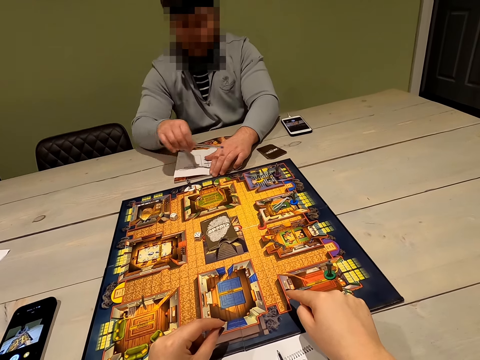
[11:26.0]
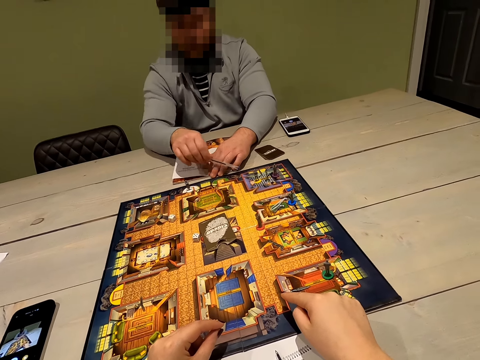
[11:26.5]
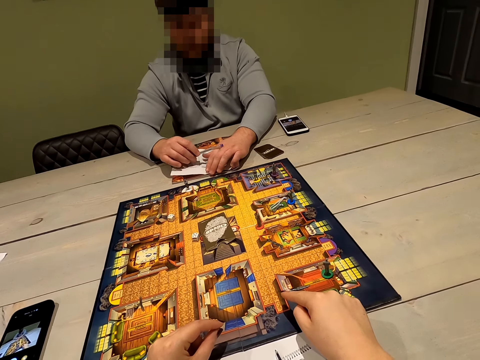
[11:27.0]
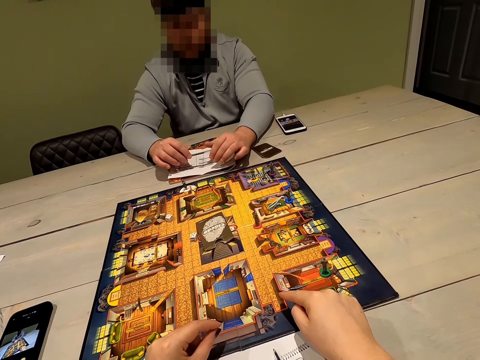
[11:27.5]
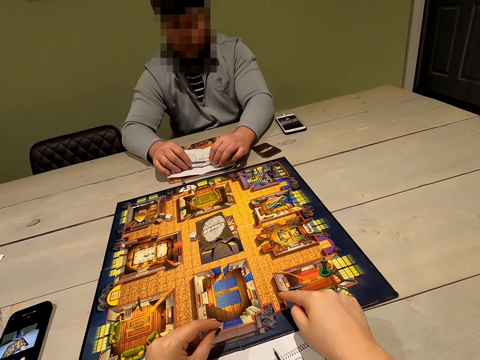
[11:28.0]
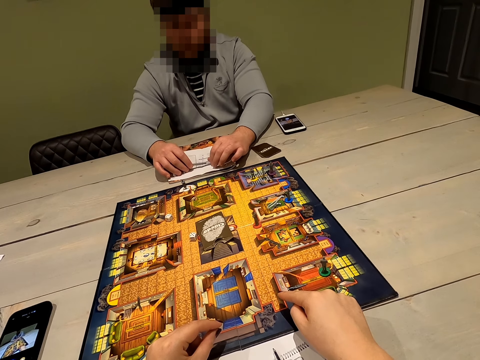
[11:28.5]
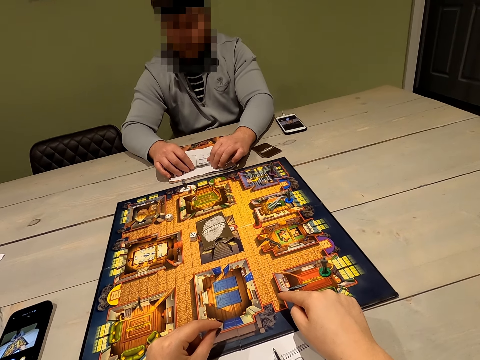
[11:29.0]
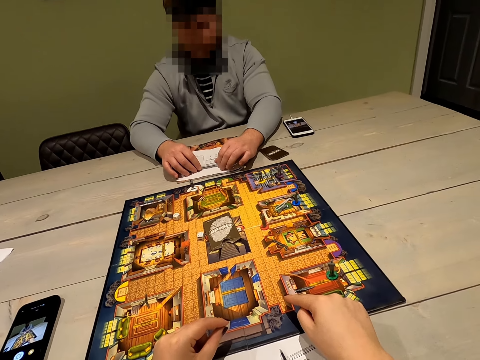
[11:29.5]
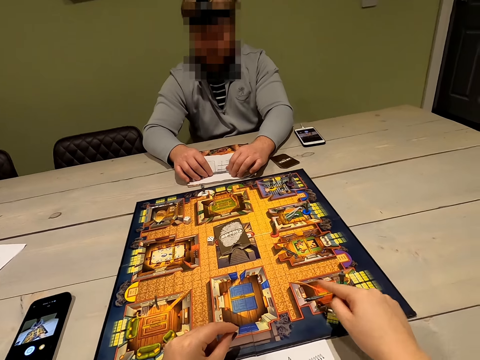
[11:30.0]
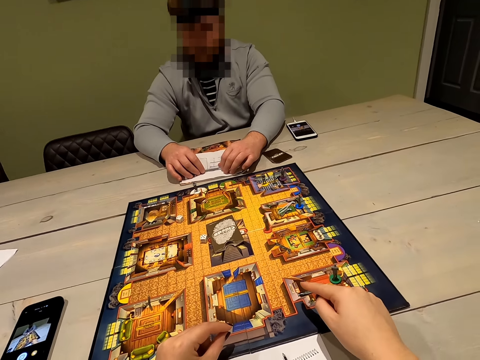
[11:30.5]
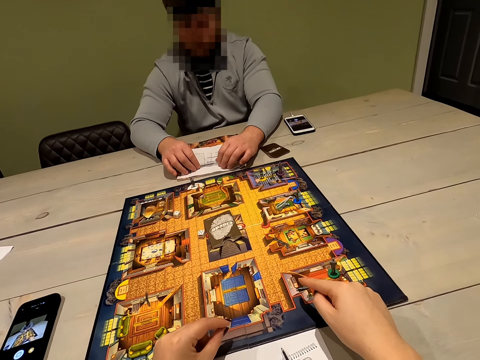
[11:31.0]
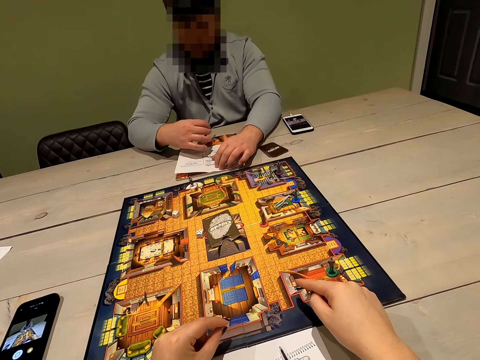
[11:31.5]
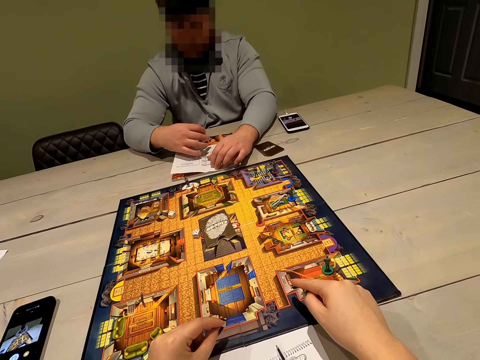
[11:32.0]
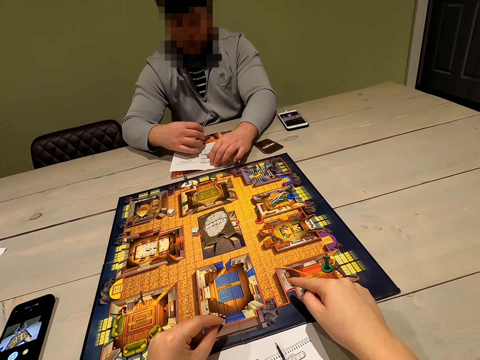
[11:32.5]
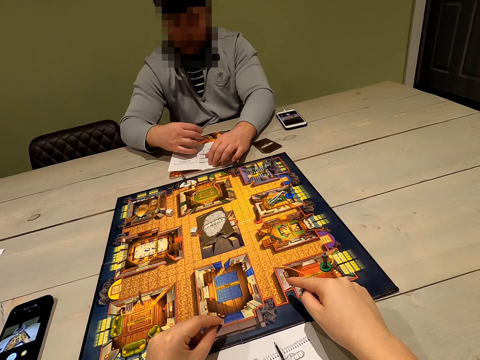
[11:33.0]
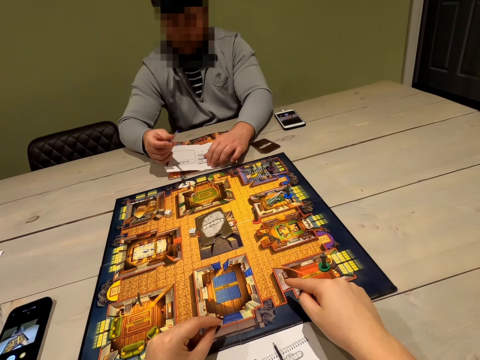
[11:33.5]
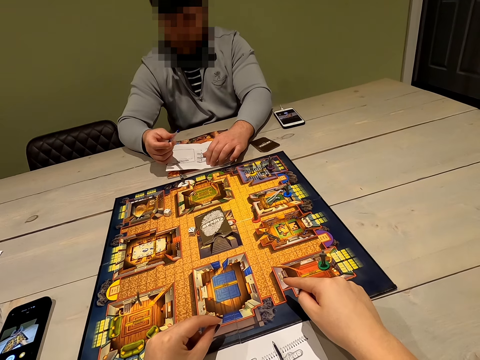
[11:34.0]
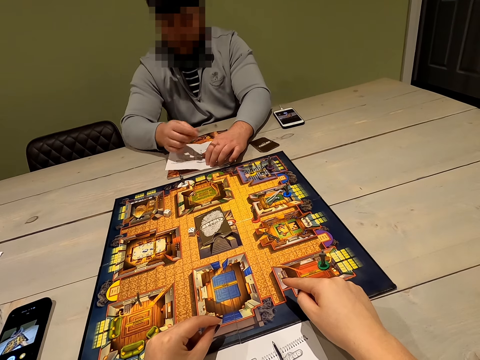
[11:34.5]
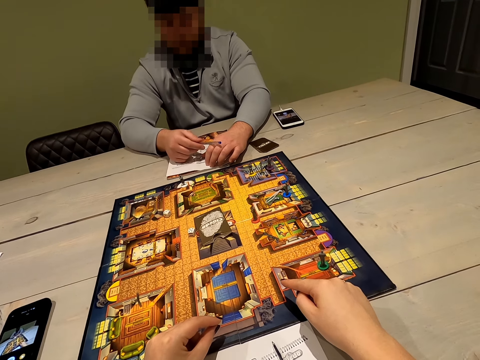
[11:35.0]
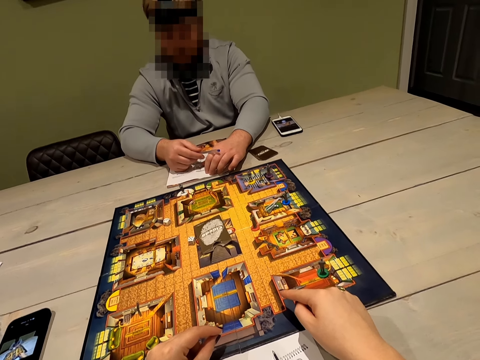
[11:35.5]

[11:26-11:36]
A person shows hand gestures.

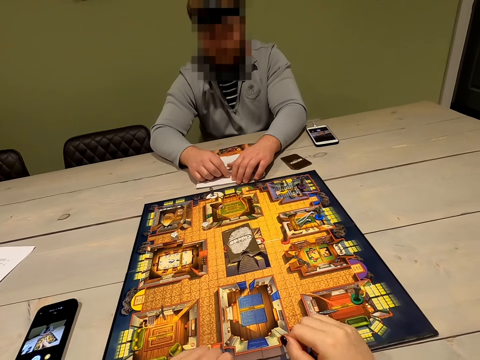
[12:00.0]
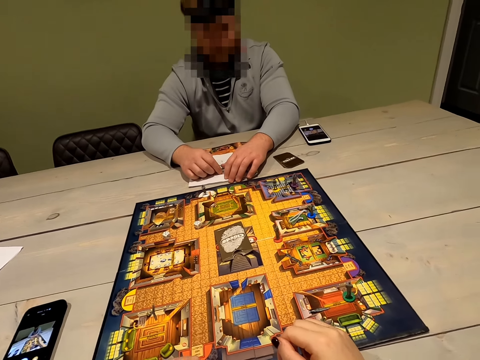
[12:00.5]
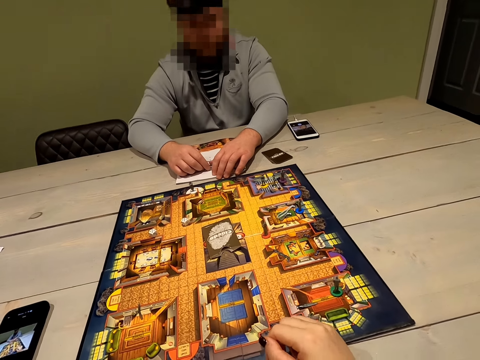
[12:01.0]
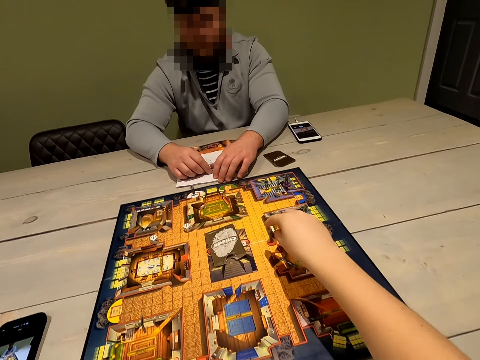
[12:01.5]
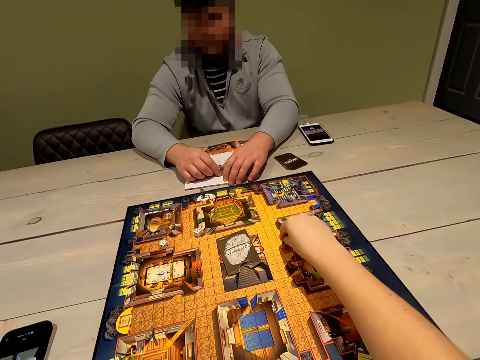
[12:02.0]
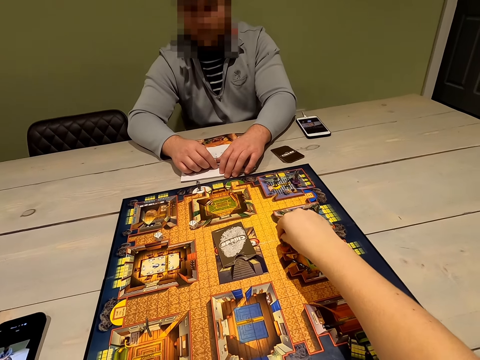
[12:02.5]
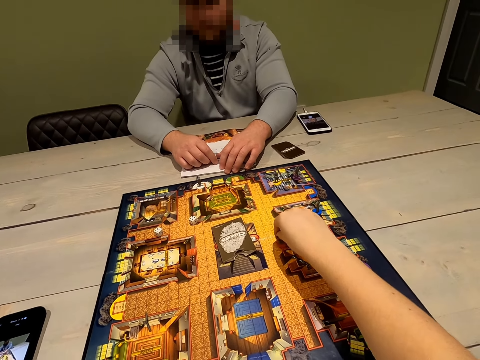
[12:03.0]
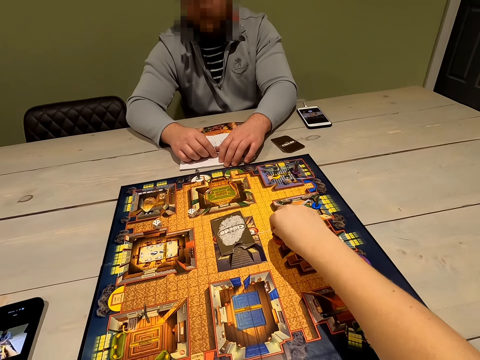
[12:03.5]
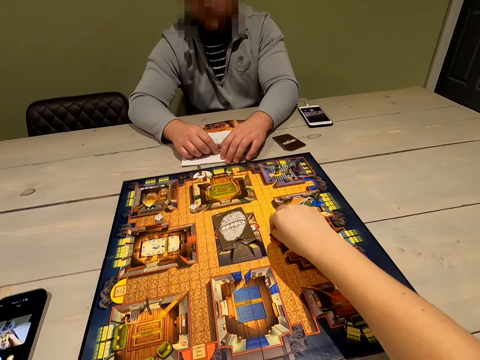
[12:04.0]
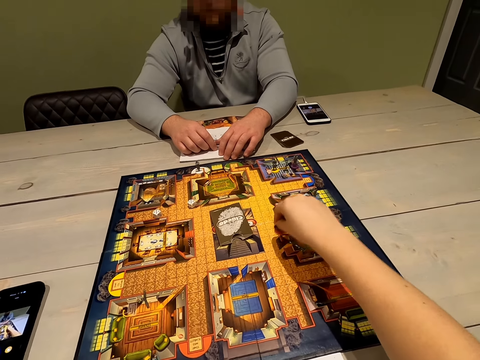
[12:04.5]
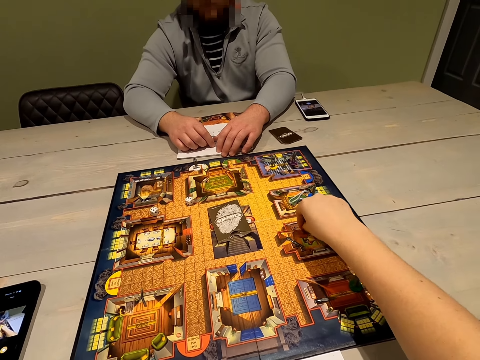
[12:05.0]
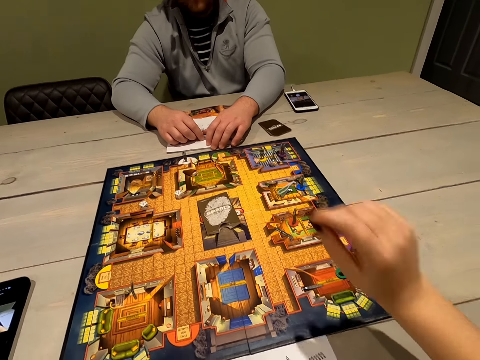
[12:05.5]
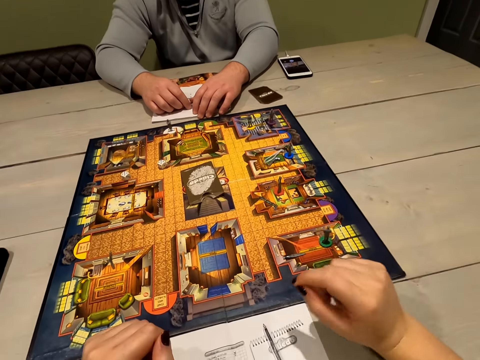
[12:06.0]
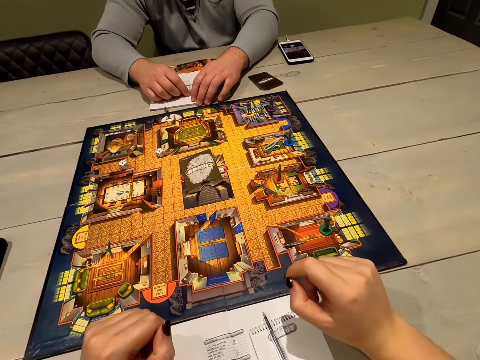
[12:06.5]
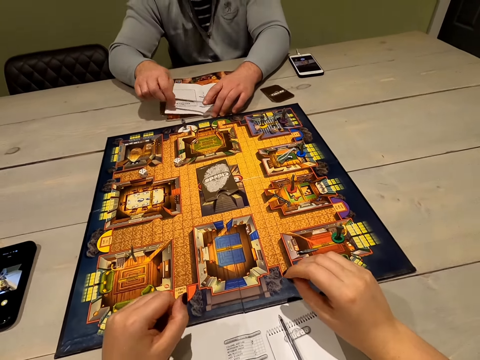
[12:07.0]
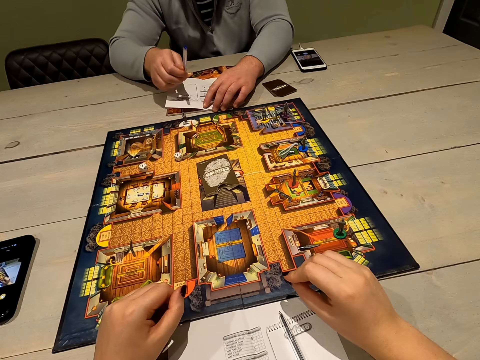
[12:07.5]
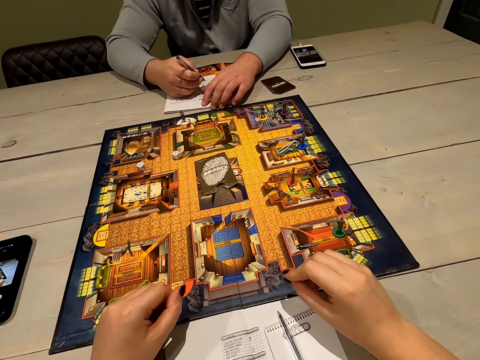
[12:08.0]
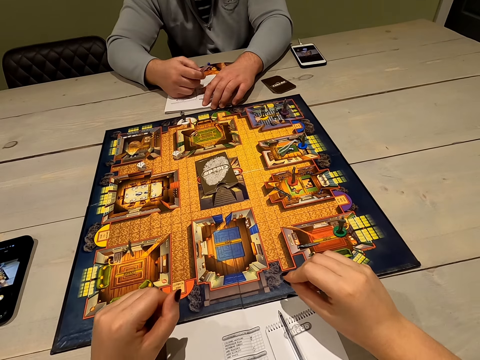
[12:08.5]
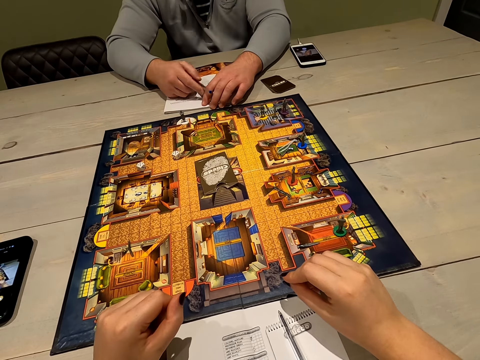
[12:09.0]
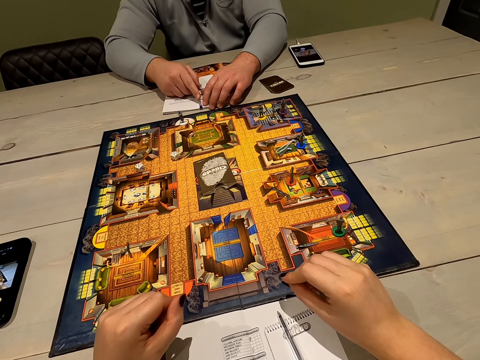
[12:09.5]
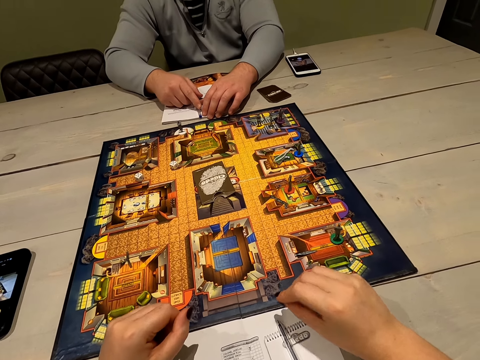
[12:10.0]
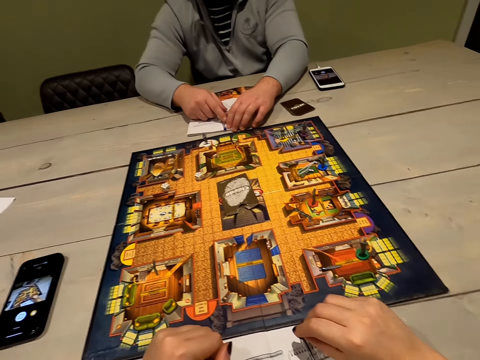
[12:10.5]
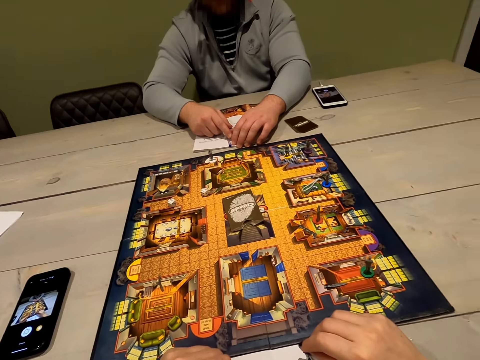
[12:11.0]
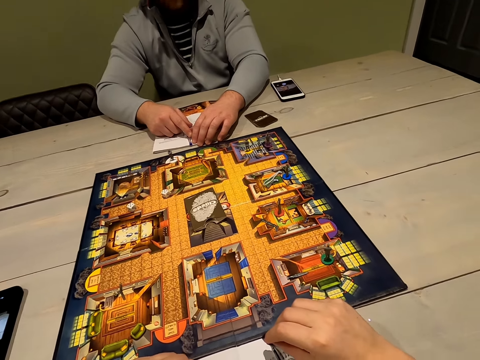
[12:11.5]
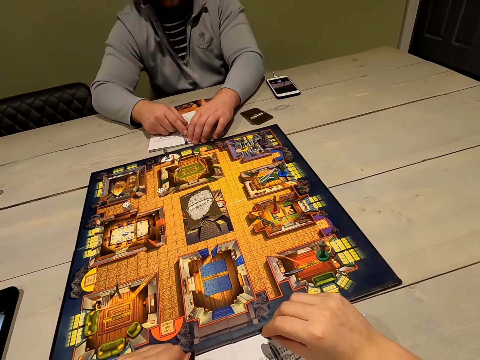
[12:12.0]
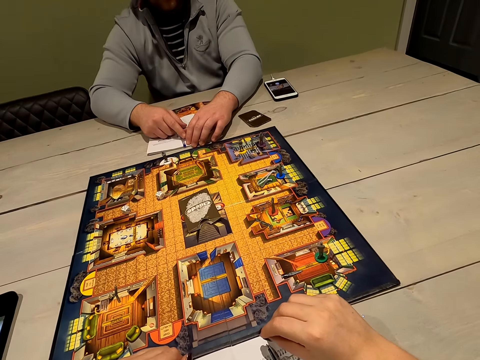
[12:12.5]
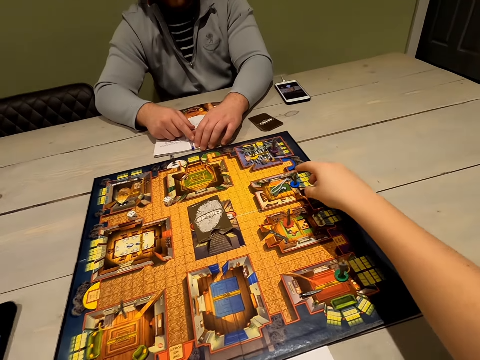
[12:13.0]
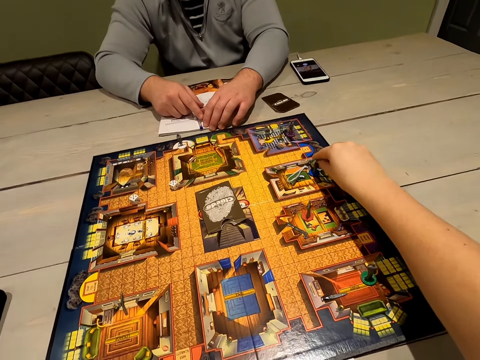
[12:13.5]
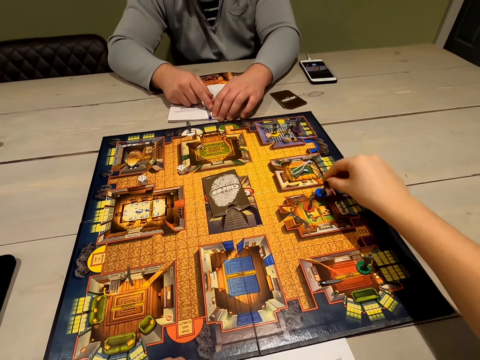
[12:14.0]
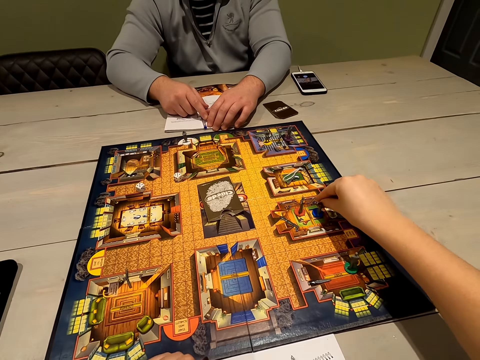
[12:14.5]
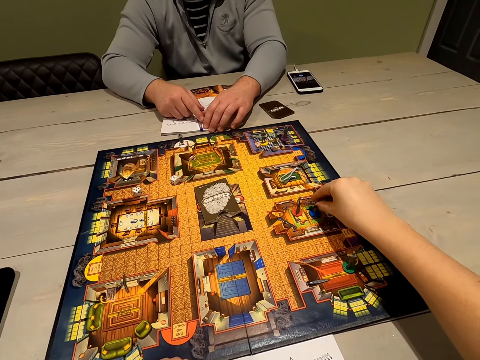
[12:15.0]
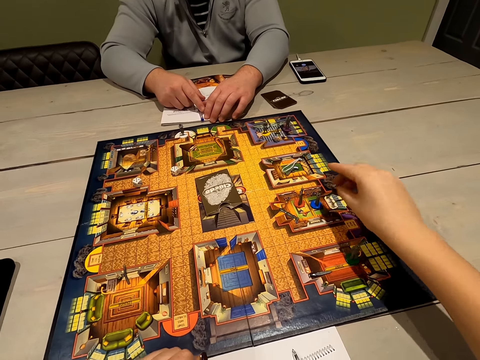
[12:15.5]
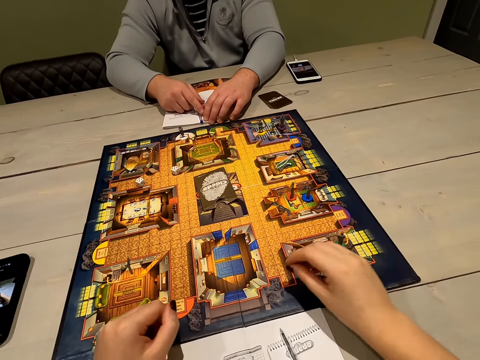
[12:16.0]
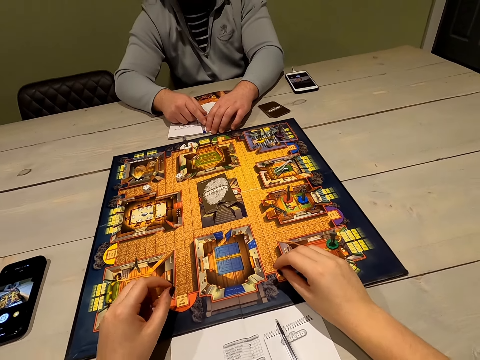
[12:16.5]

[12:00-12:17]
The camera wearer moves a pawn piece on the board game. They look at the board game. A person writes on the book with a pen. The camera wearer moves a pawn piece on the board game.
